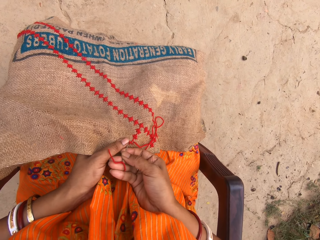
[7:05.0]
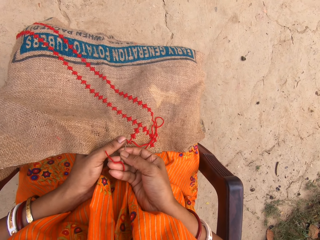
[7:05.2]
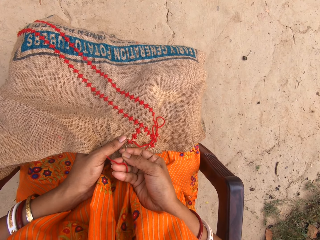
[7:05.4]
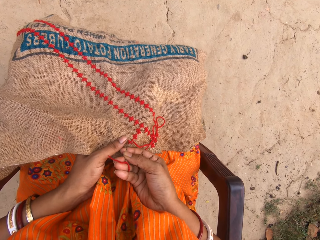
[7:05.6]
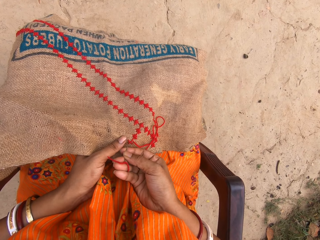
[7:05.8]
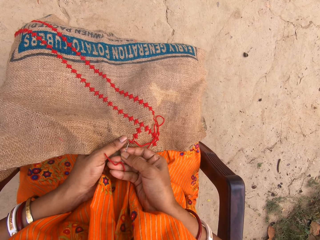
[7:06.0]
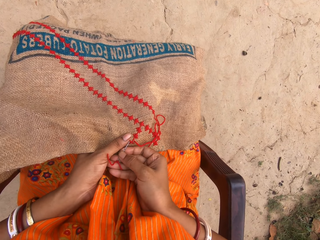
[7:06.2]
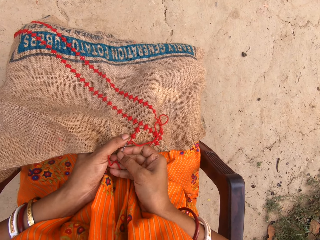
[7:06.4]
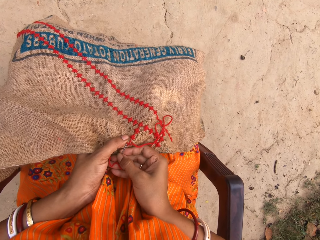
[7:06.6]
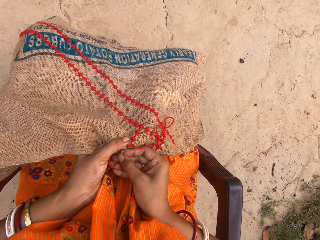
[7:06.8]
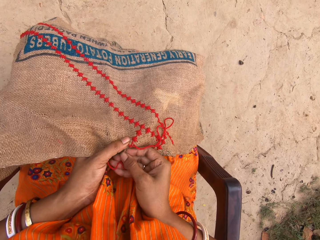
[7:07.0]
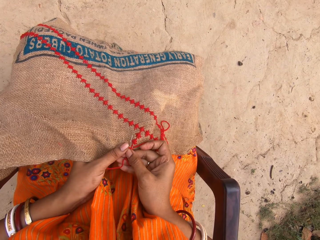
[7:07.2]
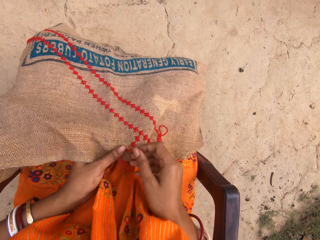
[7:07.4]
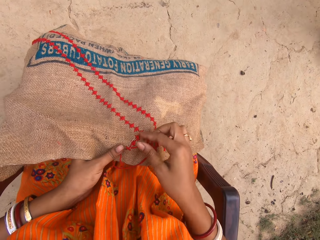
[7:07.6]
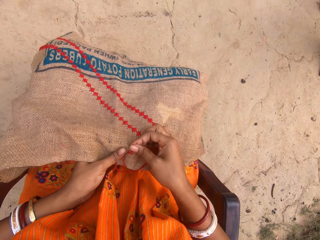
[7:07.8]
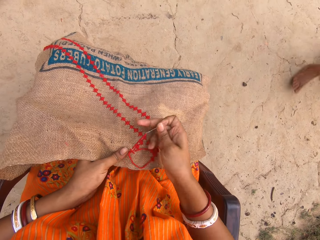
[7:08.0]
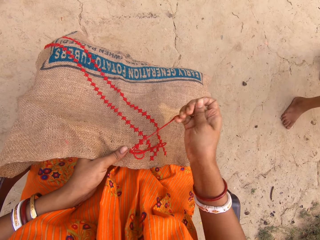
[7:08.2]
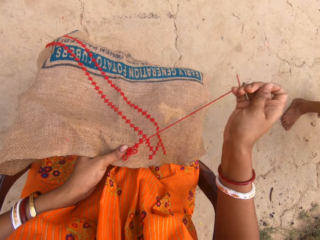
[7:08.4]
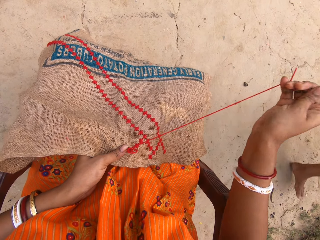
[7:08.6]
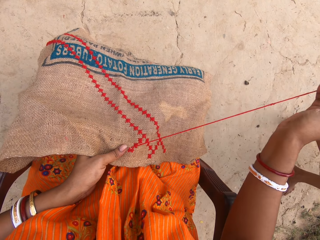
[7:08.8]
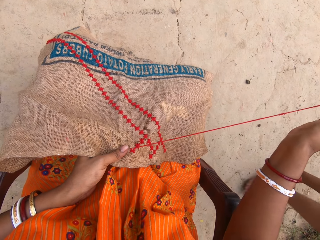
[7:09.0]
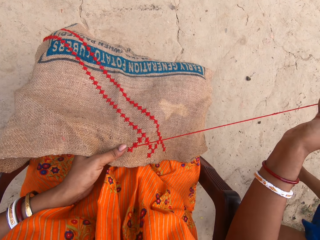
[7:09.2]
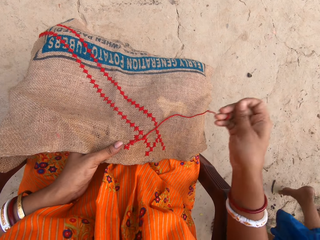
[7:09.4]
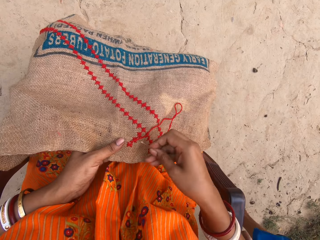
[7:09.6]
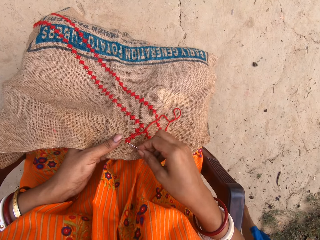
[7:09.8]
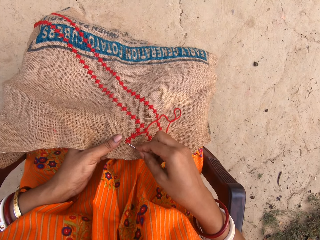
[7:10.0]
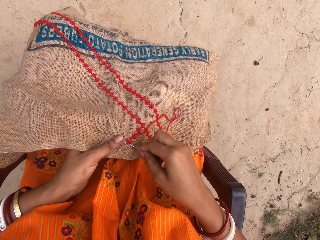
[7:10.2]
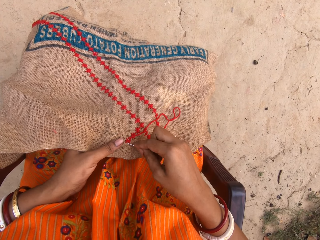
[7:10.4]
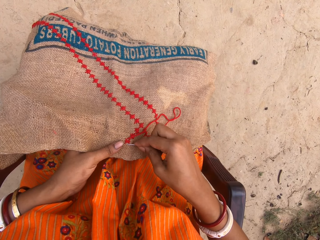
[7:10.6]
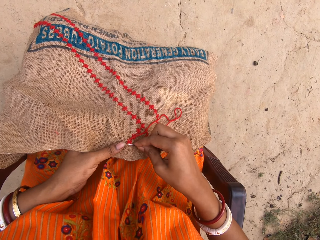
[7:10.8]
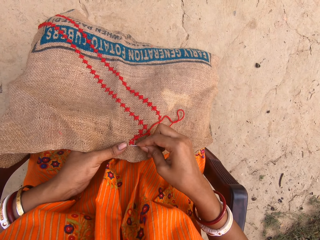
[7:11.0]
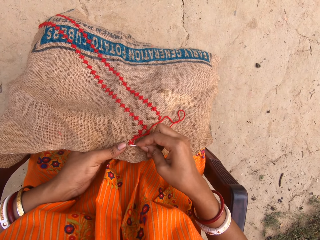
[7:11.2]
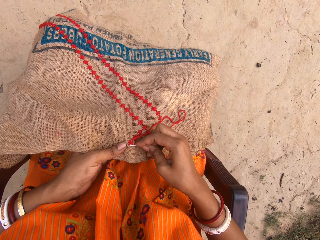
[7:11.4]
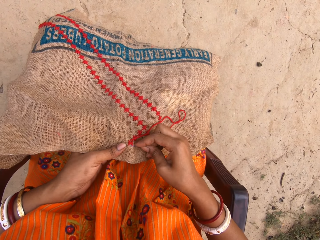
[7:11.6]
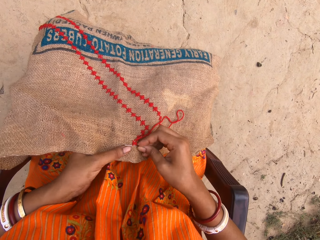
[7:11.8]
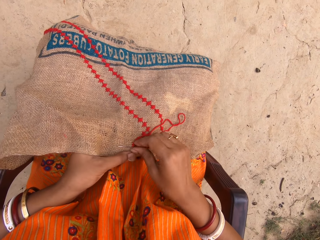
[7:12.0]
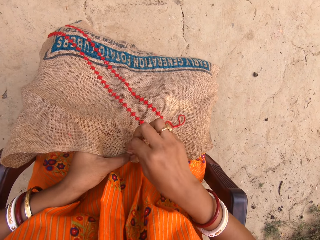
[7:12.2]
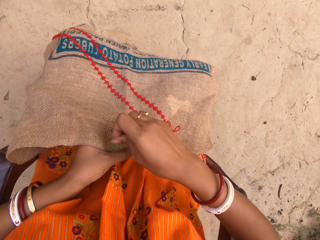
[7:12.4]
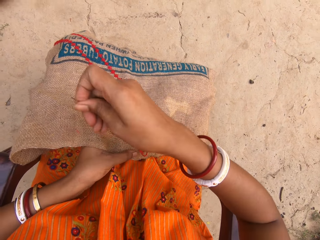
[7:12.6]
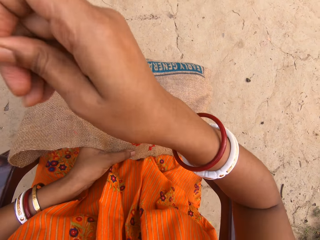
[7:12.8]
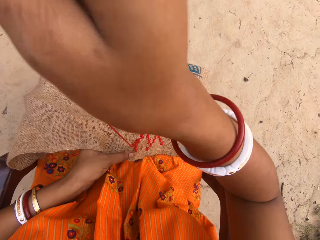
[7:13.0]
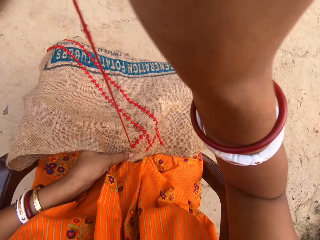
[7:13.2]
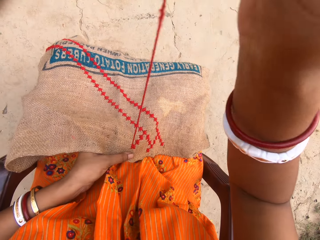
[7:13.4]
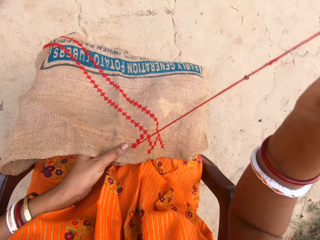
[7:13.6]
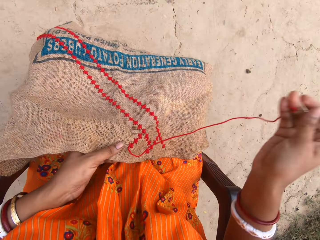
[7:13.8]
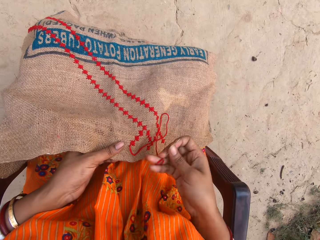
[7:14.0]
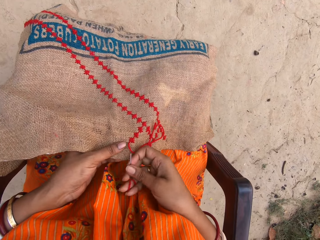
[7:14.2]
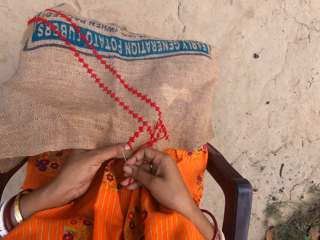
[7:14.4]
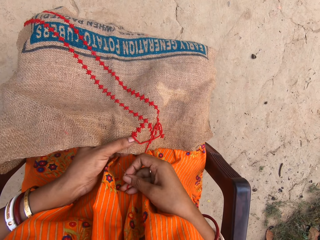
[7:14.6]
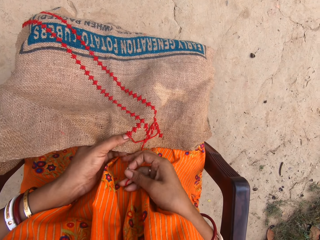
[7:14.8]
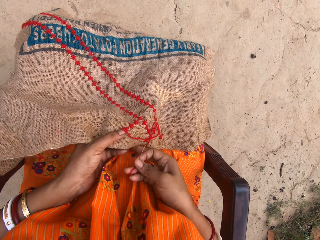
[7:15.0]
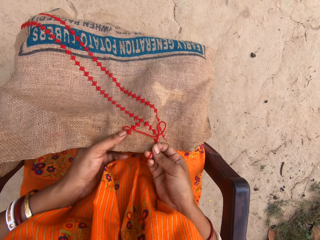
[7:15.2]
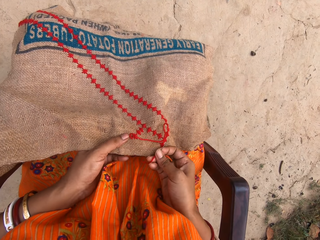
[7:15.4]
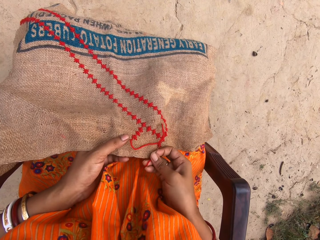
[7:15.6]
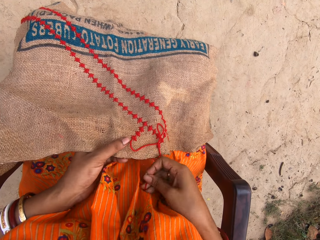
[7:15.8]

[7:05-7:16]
The camera wearer puts the needle on the fabric. They touch the needle. A man walks past the camera wearer. The camera wearer puts the needle on the fabric. They raise a hand.

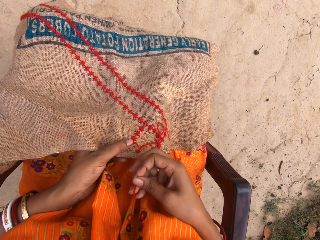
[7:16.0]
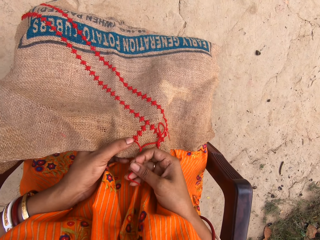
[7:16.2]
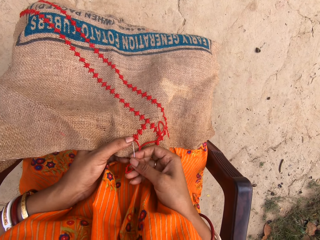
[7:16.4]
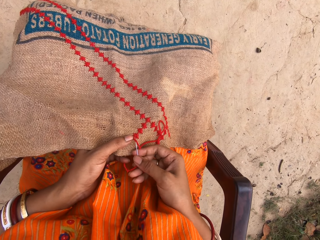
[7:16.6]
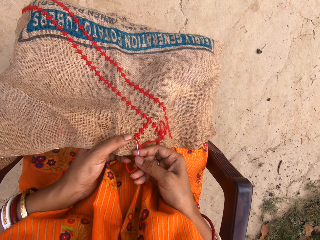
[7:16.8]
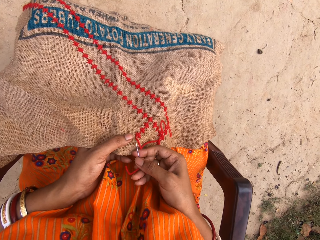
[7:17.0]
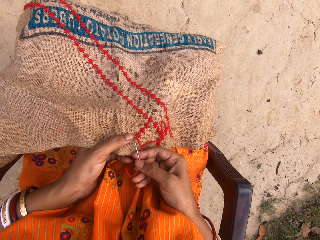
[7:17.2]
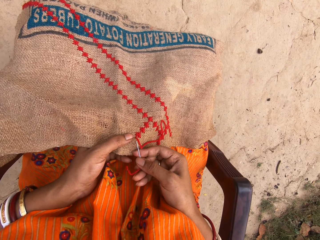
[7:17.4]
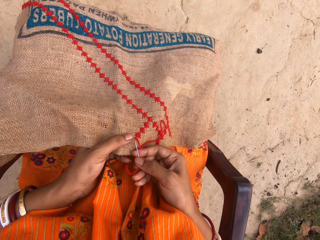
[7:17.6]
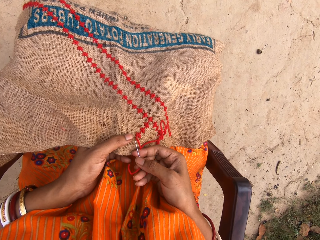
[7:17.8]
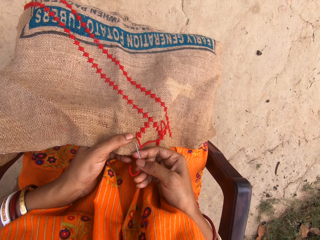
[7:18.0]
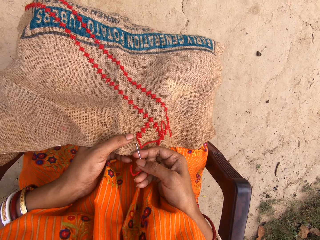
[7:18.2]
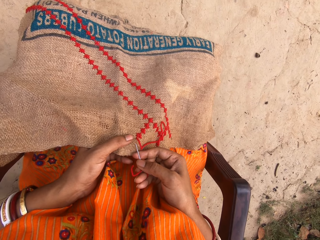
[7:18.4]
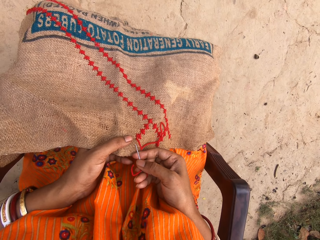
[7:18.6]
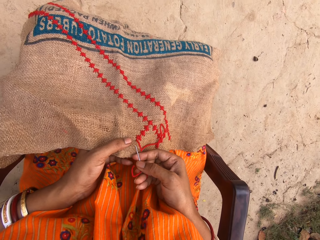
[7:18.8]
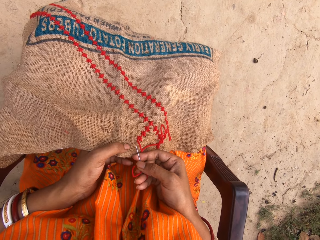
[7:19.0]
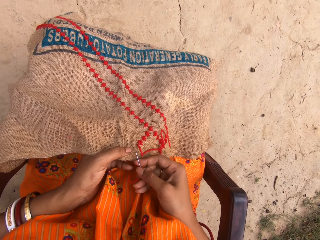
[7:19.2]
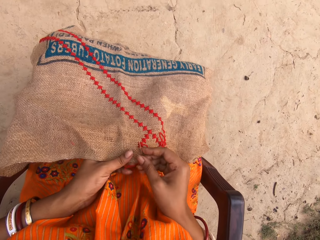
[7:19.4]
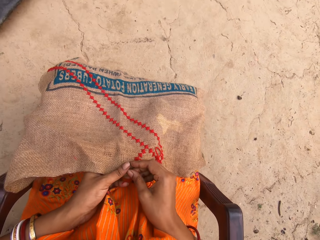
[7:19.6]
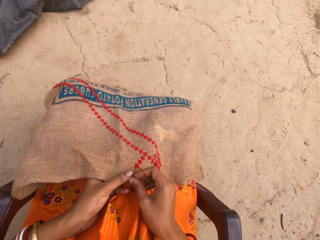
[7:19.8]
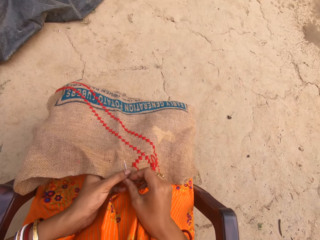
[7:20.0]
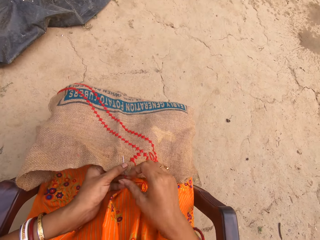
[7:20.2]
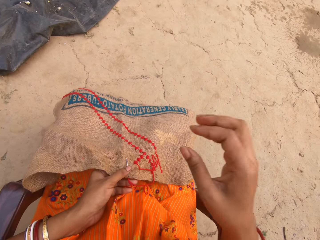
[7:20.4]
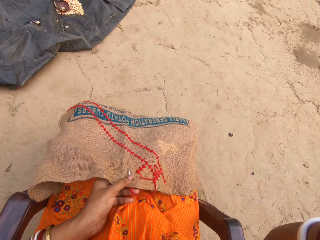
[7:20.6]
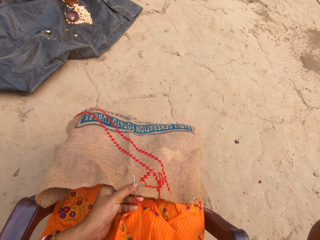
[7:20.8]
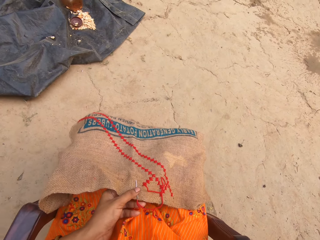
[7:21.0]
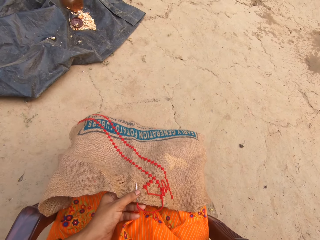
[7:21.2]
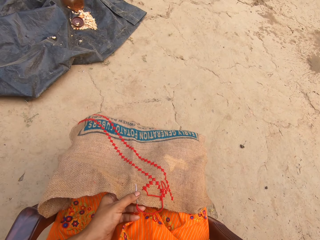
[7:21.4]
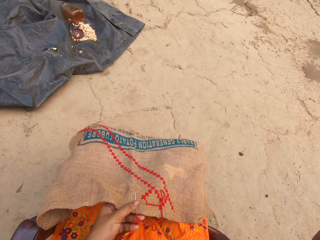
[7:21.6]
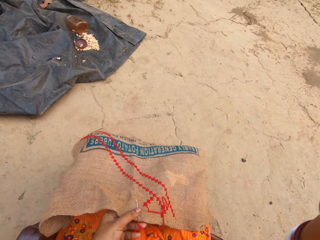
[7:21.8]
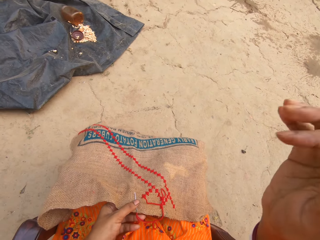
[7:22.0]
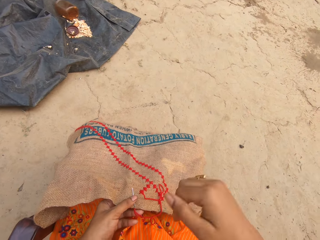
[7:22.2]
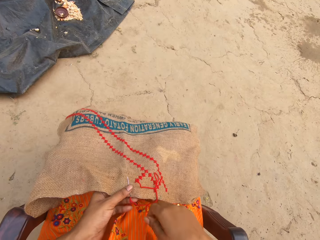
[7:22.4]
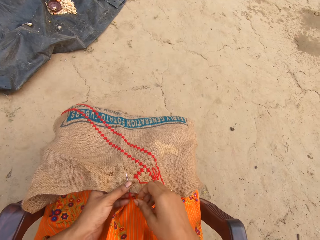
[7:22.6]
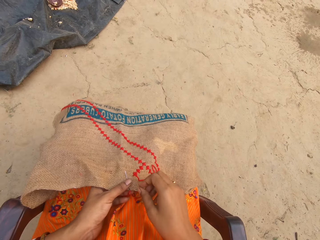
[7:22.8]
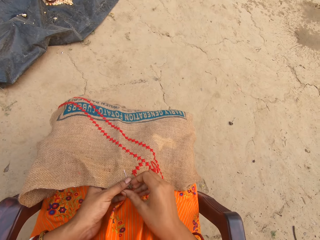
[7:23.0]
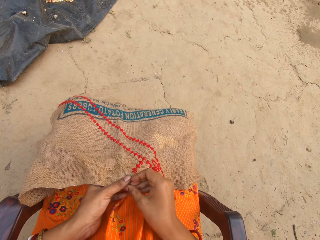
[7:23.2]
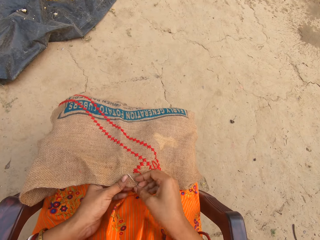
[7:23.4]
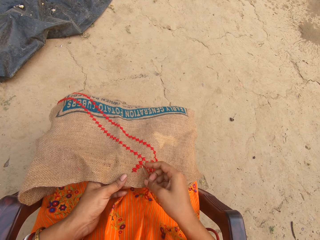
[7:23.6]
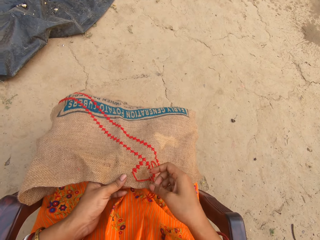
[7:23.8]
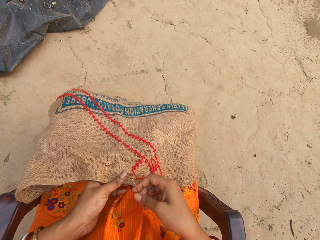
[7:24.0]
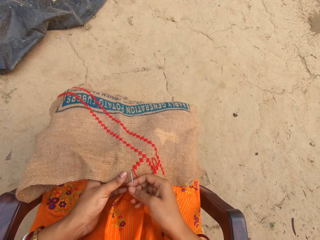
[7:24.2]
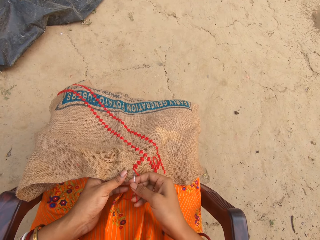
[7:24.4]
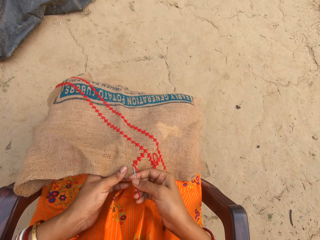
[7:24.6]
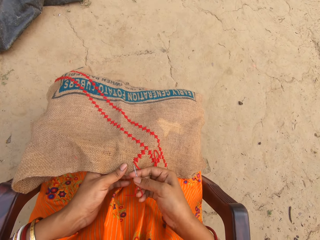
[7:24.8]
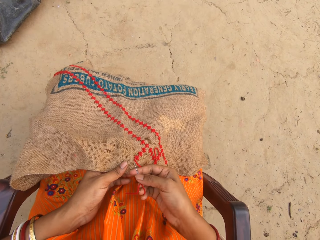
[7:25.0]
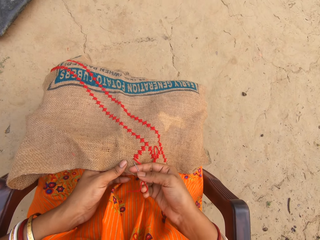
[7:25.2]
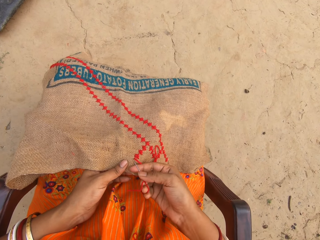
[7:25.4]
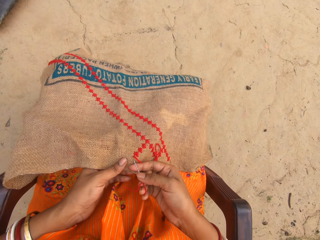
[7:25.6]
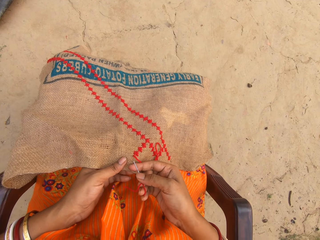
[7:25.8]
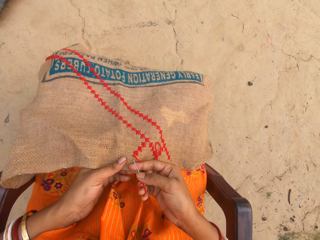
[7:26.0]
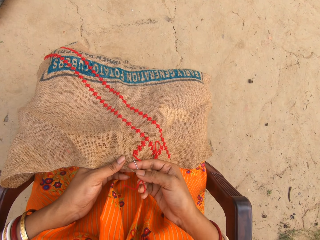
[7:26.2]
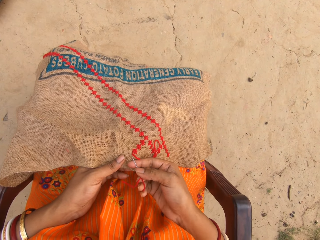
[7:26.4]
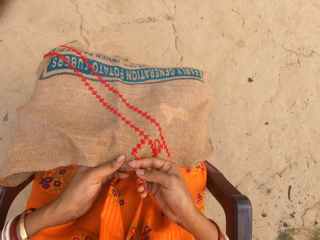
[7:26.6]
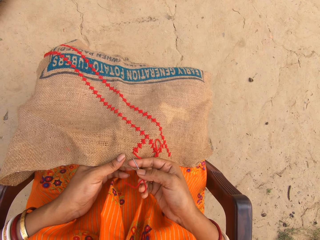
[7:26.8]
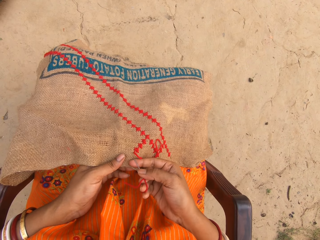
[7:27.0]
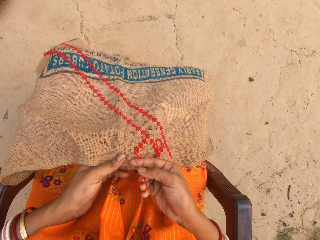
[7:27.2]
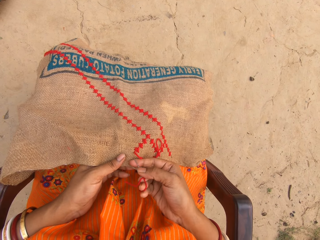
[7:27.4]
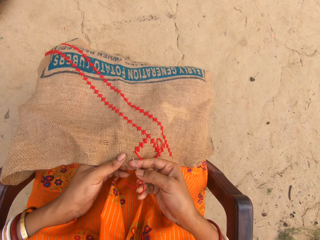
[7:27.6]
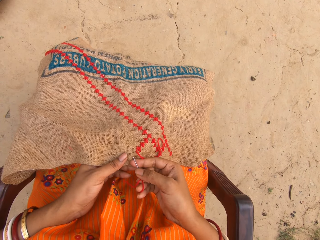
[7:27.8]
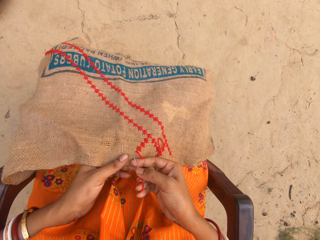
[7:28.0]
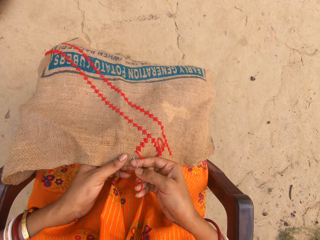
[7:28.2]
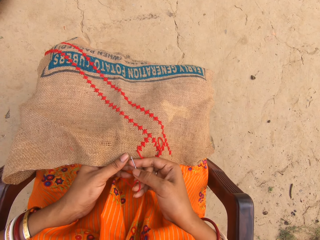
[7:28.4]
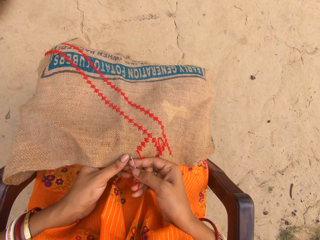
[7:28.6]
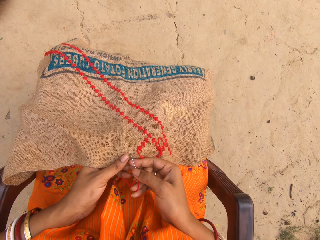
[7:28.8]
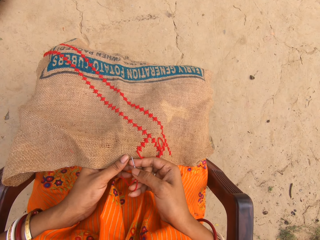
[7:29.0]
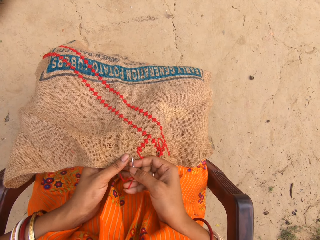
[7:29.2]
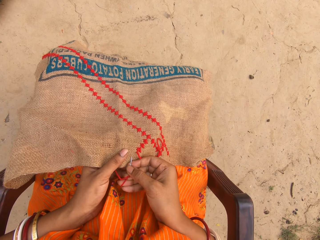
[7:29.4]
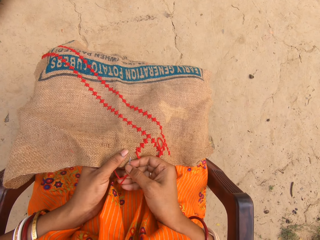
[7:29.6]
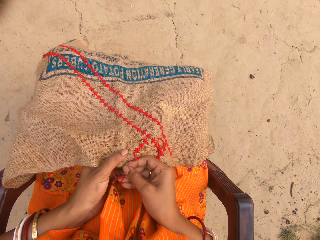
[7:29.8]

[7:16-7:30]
The camera wearer puts the needle on the fabric. She passes the needle from her right hand to her left hand. She touches her face with her right hand. She raises her hand. She picks up the needle from her left hand with her right hand. She touches the needle. She stitches the embroidery on the sack with the needle and cotton thread in her right hand. She puts the needle on the fabric.
